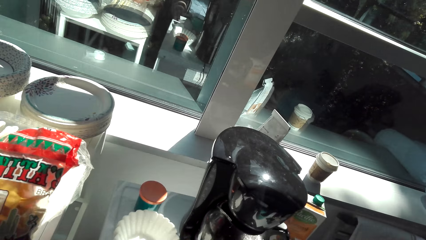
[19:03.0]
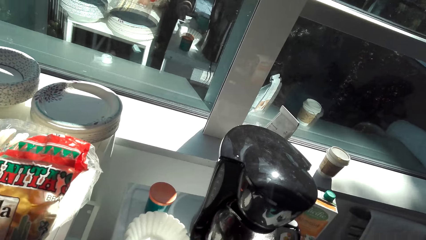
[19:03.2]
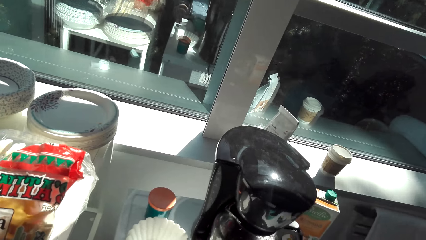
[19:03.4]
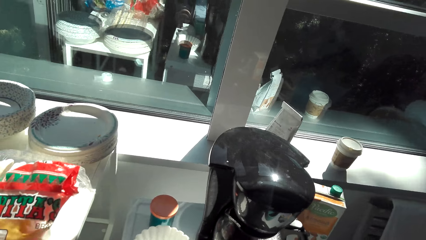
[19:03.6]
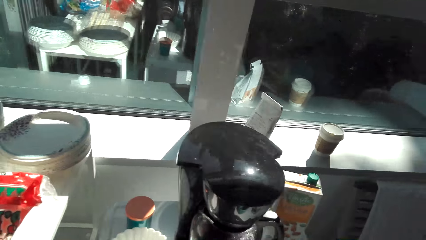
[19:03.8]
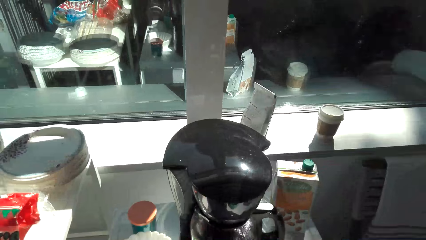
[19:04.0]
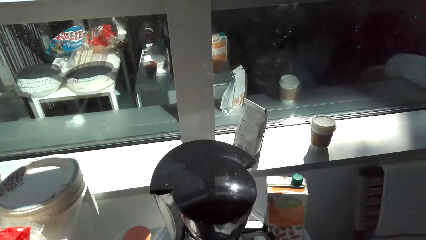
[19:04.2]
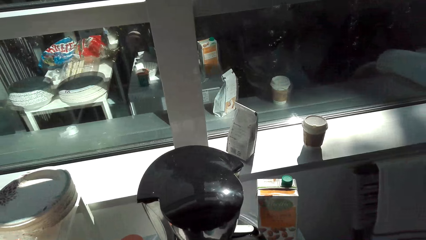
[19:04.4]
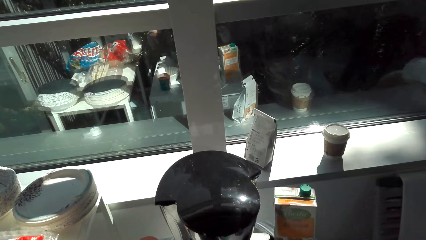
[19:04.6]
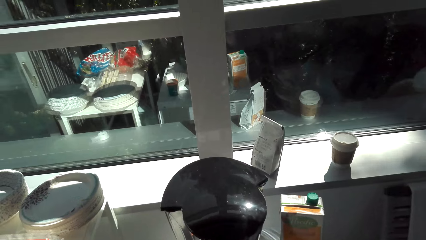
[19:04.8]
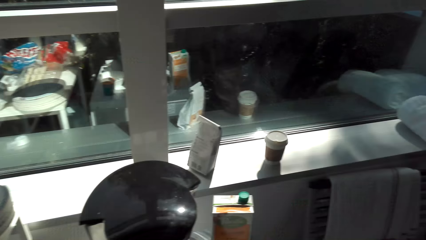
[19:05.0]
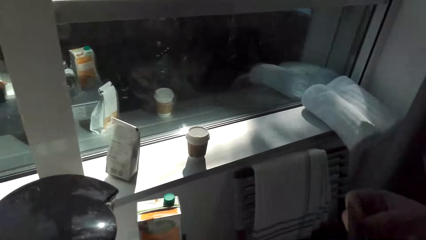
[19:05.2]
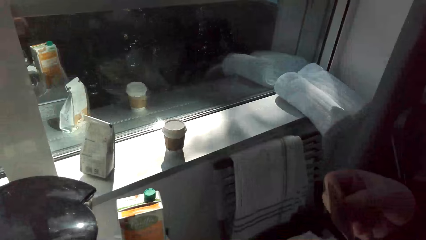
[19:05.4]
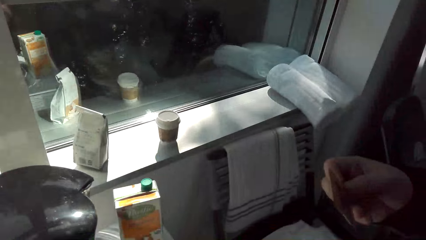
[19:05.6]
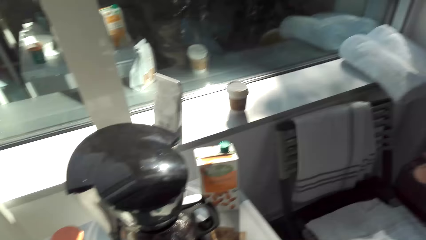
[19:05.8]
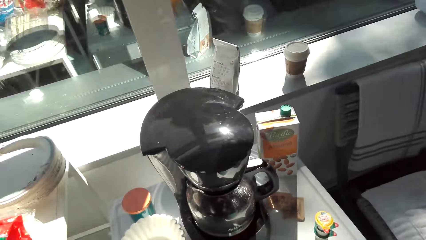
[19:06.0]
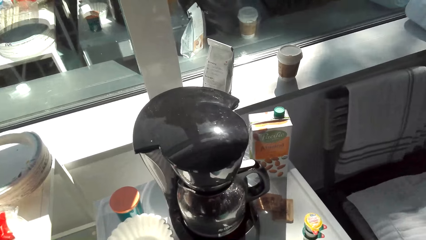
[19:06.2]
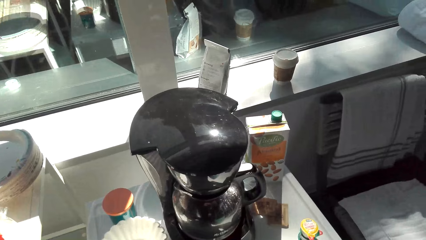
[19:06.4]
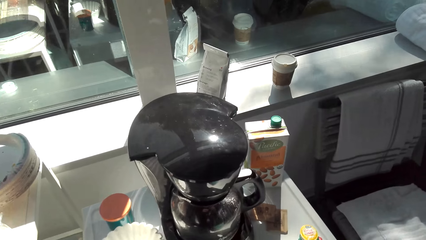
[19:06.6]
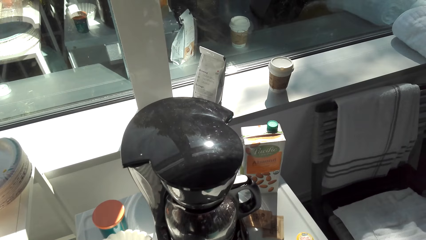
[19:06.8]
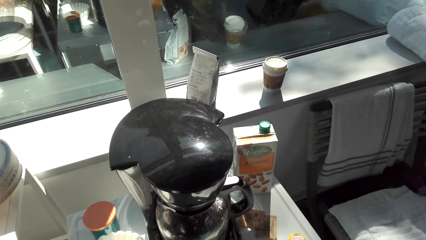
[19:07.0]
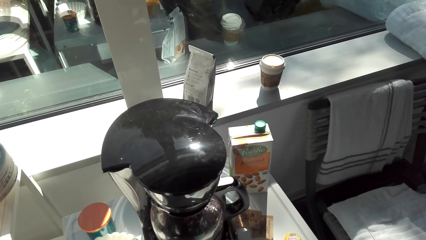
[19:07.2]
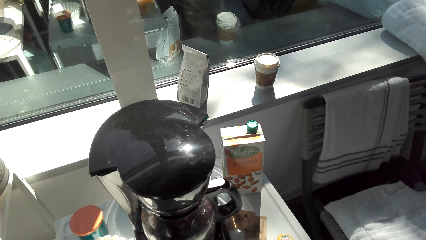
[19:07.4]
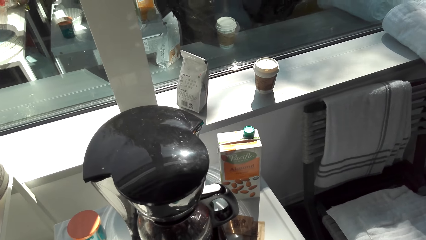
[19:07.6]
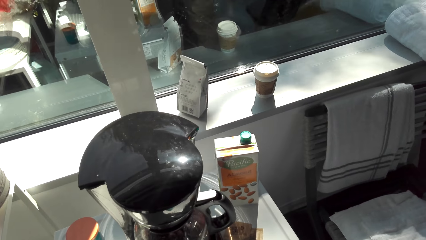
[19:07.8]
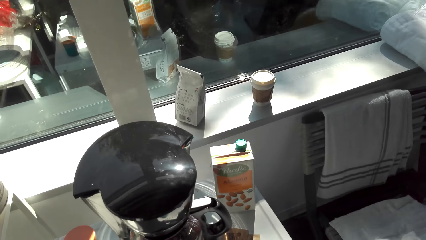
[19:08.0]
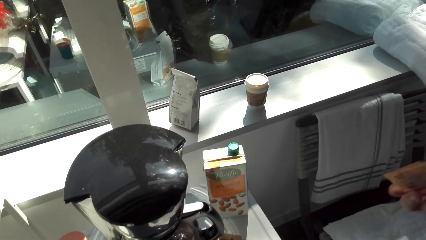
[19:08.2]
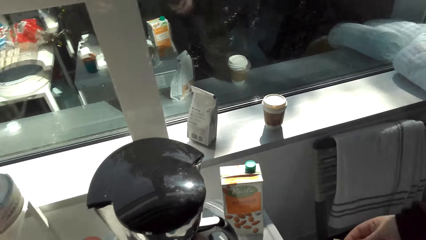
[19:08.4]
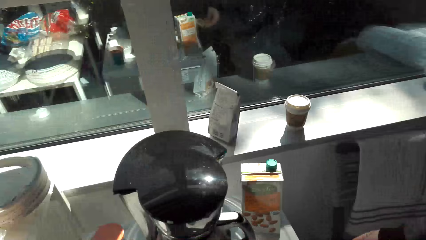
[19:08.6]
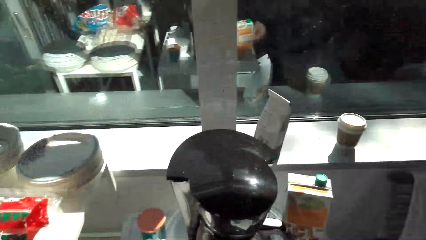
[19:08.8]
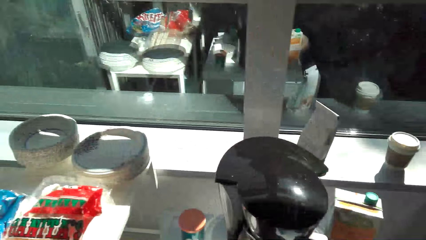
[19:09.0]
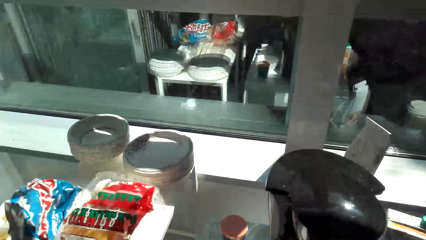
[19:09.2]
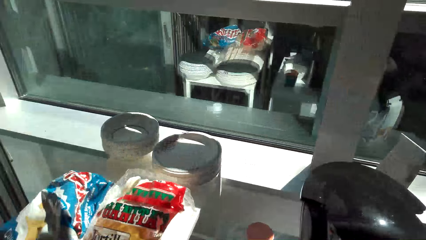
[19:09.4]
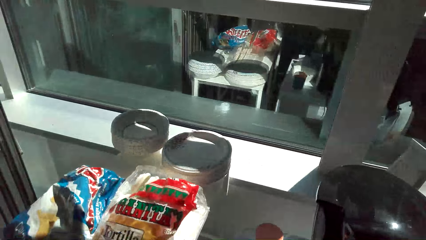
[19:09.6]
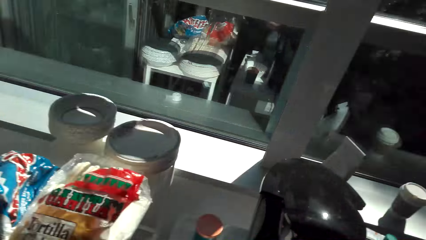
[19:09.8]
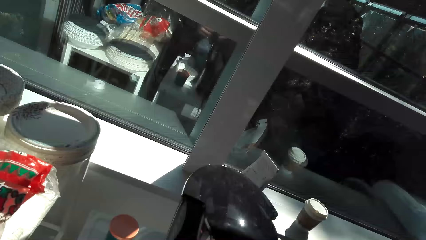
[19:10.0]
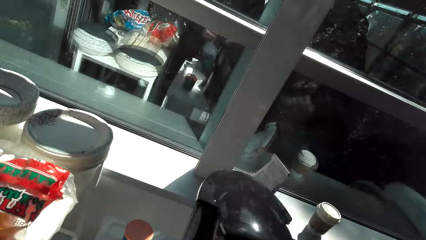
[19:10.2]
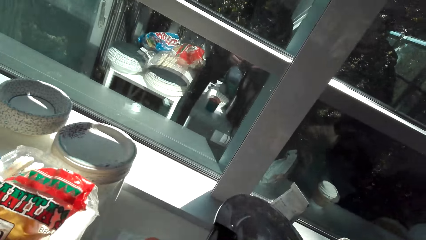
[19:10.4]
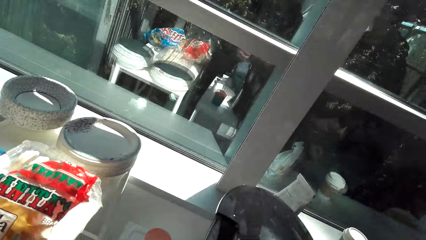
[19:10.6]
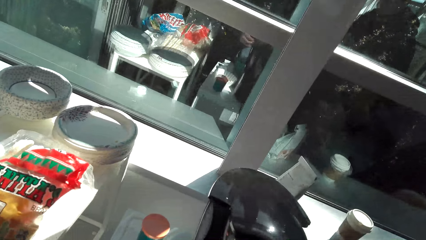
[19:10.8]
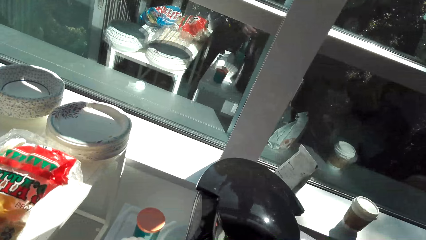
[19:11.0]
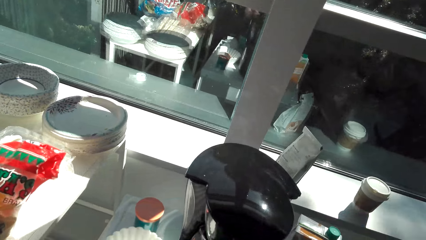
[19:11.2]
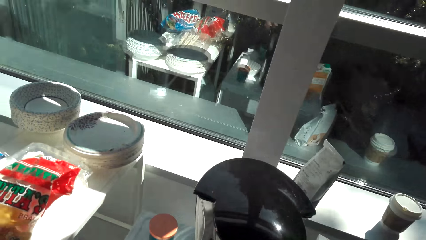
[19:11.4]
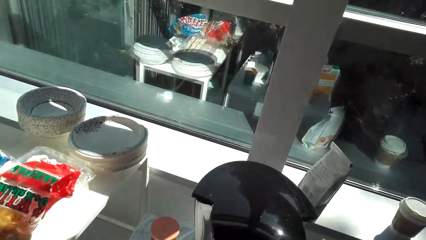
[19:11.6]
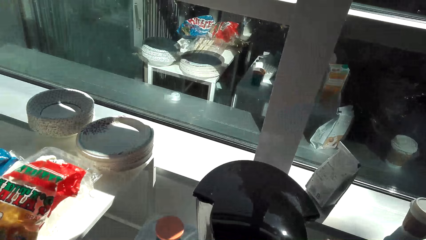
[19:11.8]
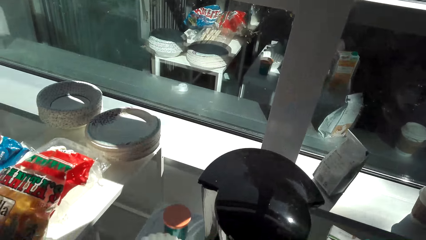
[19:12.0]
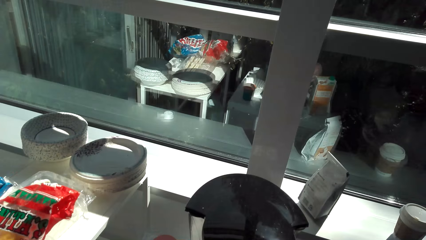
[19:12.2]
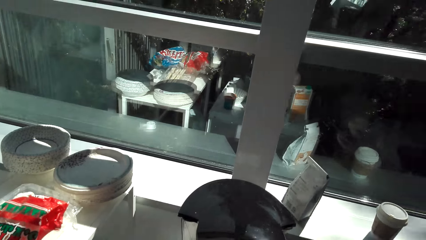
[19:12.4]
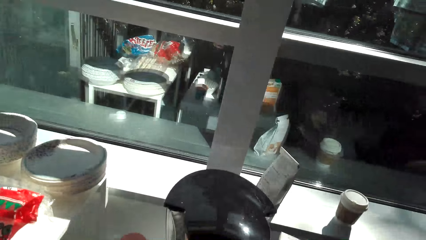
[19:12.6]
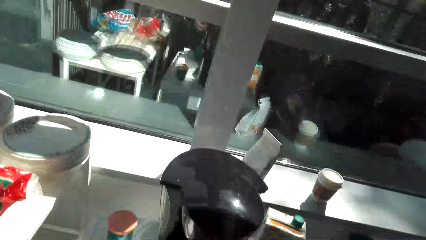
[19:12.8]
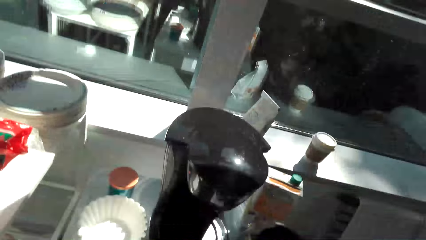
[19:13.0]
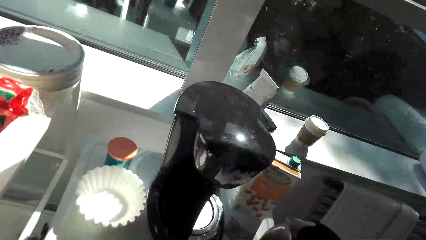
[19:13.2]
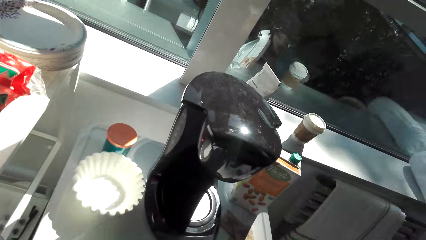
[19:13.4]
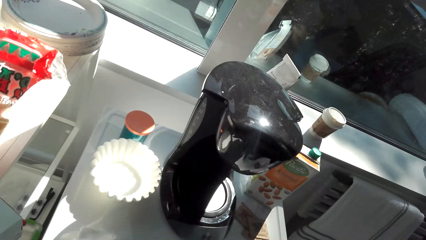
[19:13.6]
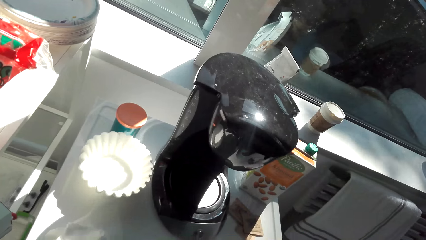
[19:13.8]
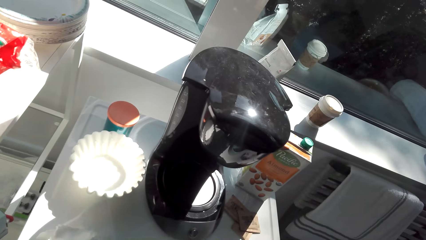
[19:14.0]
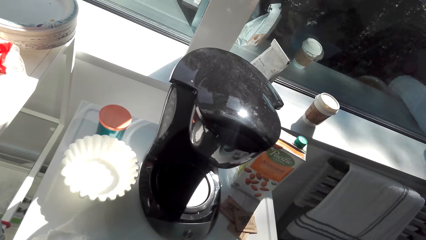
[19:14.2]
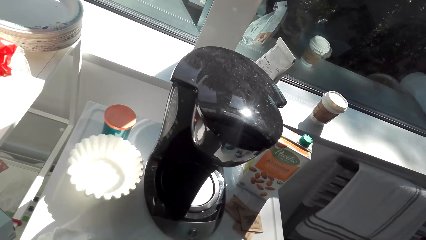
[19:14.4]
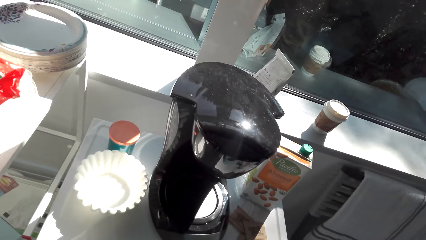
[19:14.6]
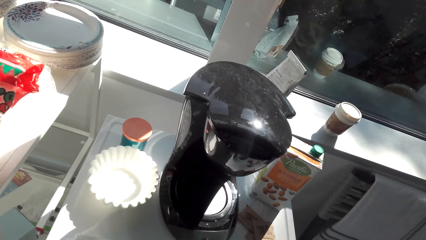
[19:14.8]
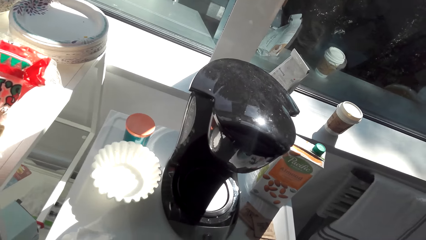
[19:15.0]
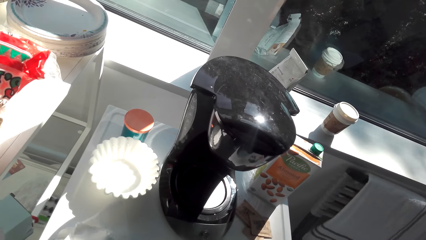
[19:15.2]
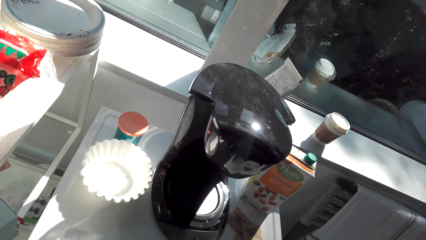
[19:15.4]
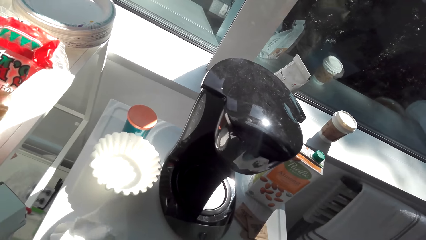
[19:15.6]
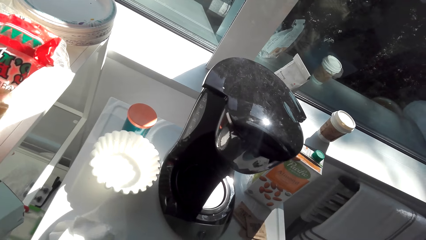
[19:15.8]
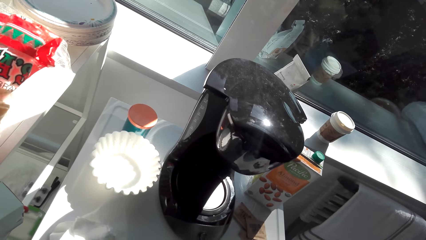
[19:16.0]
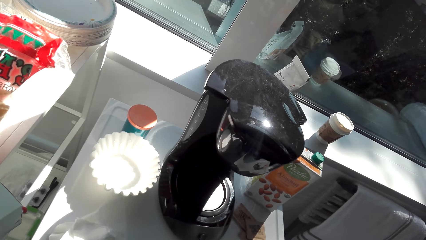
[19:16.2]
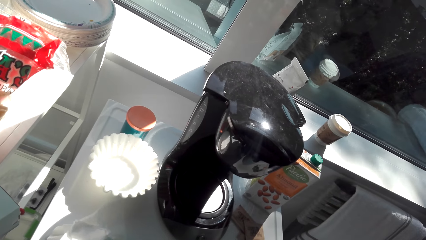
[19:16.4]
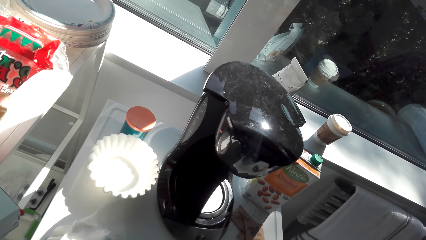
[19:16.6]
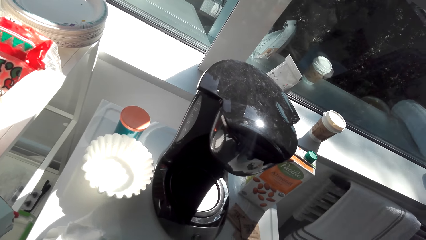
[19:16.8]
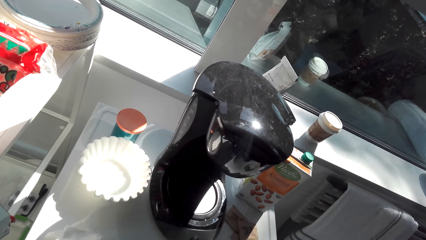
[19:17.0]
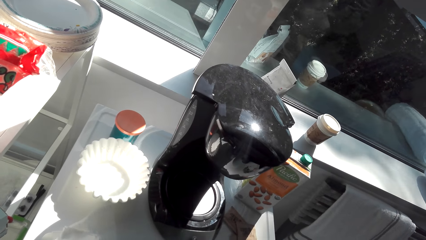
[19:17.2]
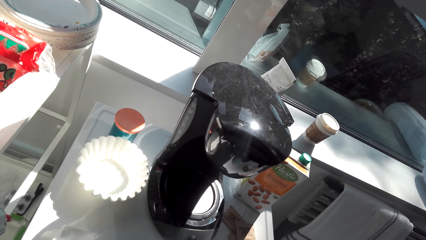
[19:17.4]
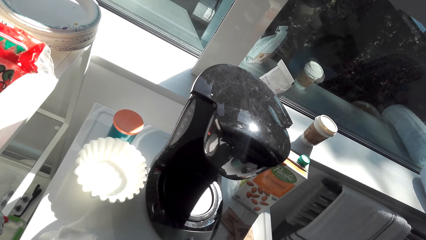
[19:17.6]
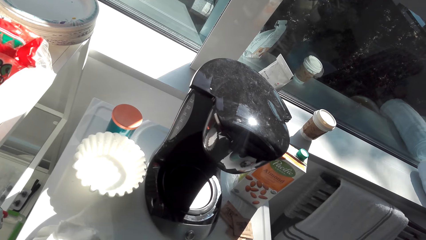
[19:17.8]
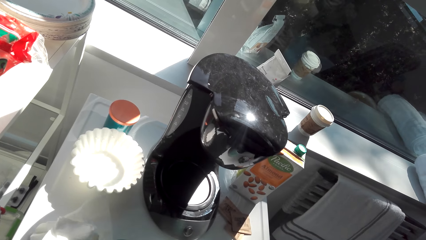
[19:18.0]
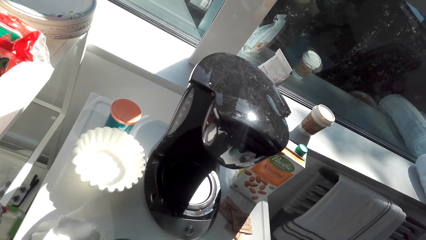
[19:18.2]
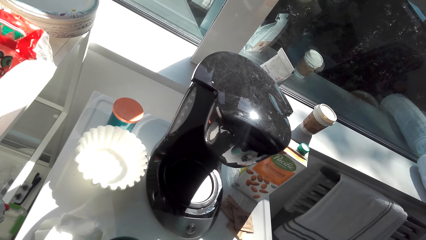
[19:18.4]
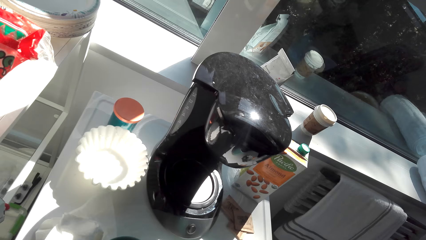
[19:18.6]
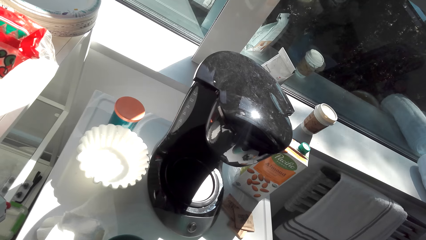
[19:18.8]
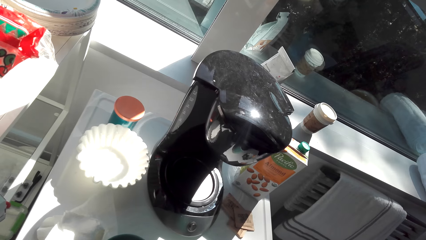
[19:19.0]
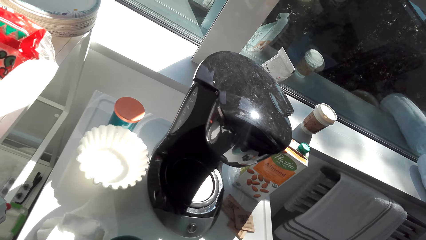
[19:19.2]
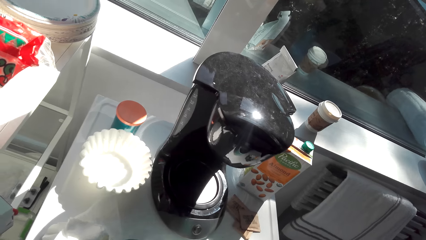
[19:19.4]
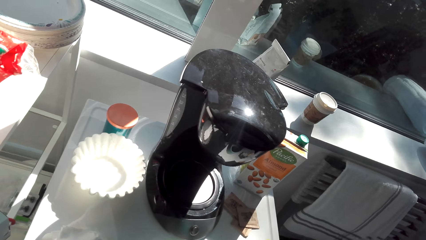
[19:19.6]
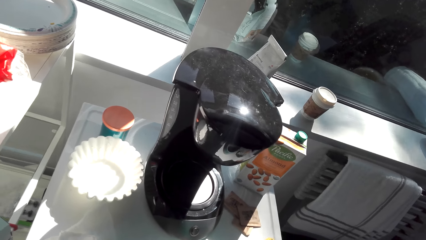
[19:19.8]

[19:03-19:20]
The camera wearer looks around. A man moves the hand. The camera wearer looks around. They remove the coffee maker jug. The man talks.
